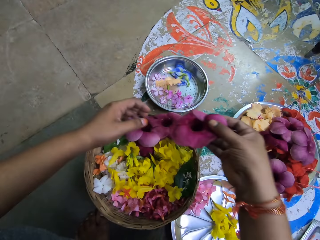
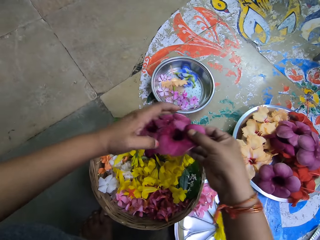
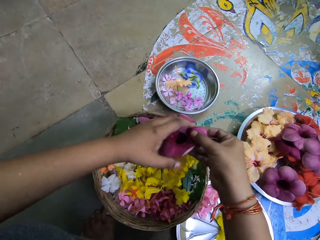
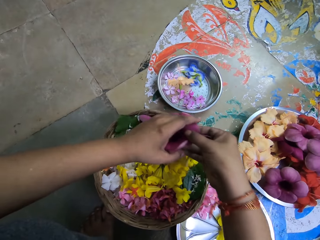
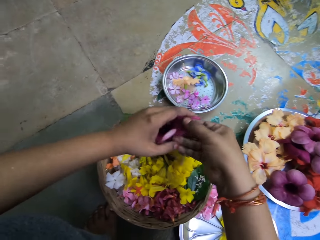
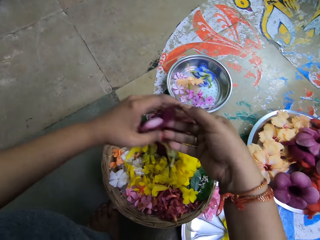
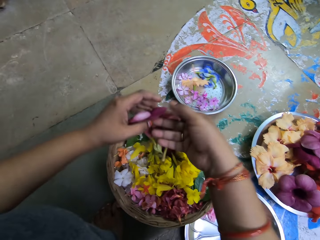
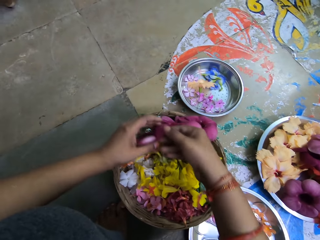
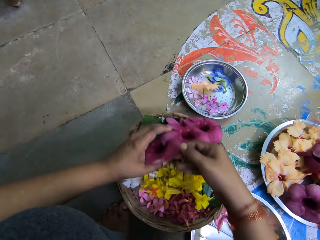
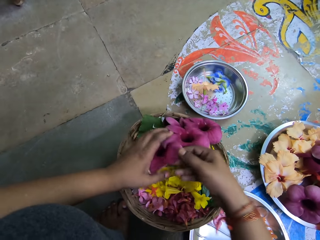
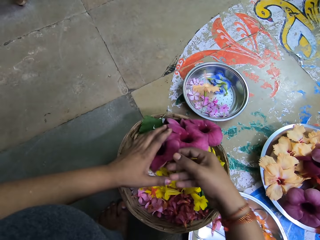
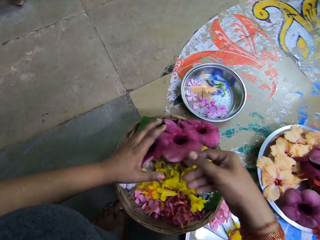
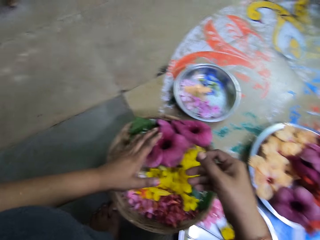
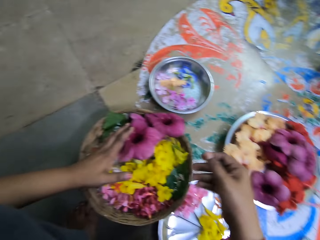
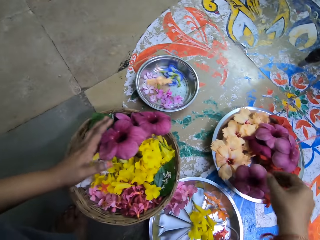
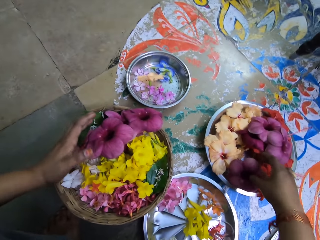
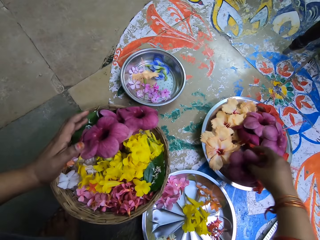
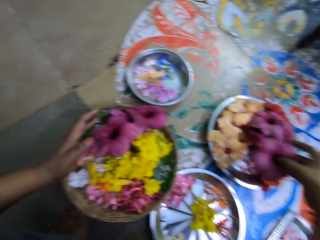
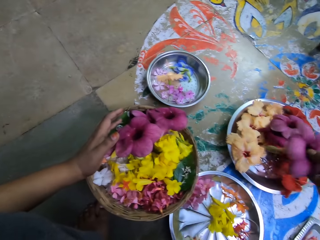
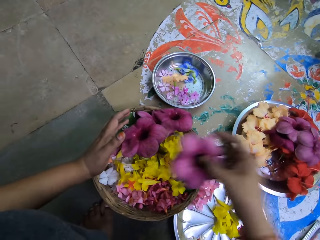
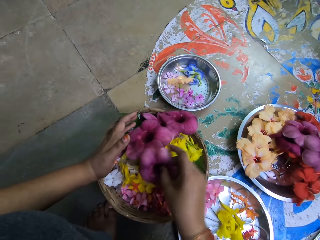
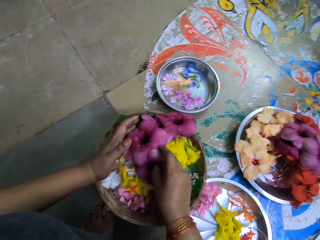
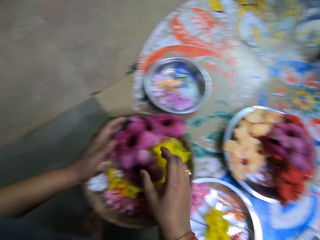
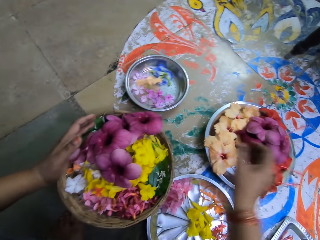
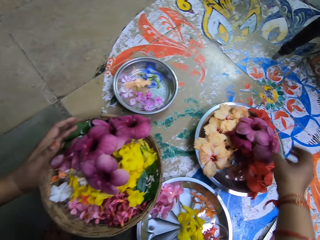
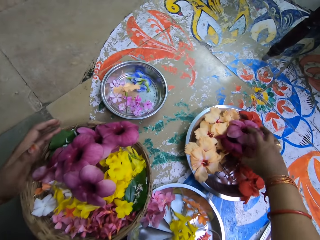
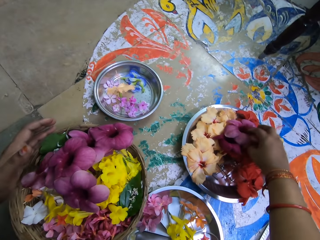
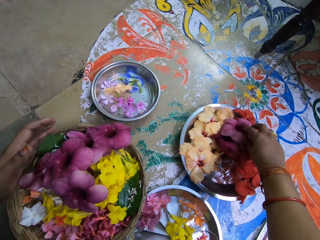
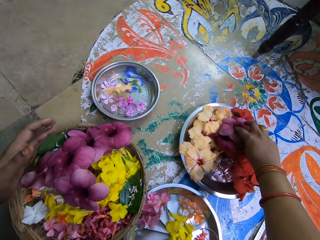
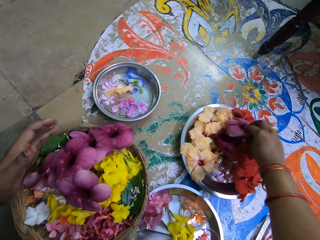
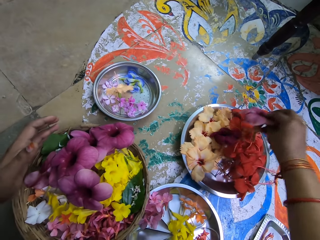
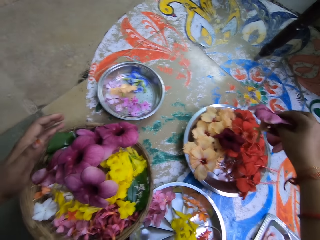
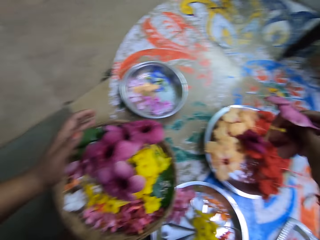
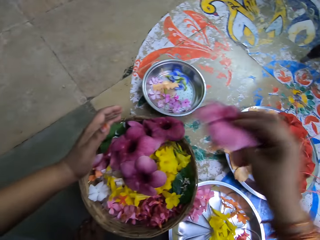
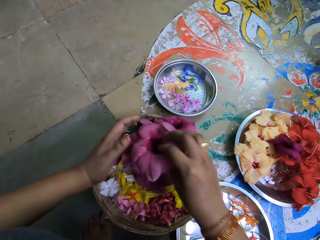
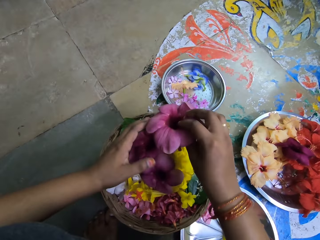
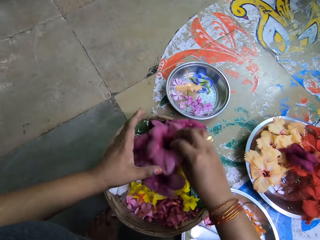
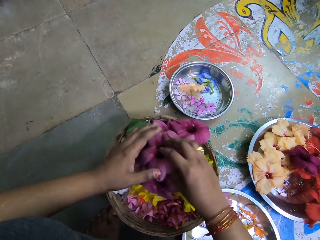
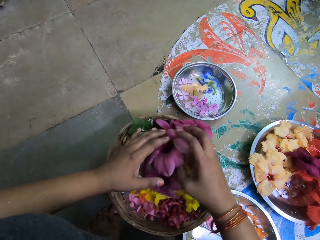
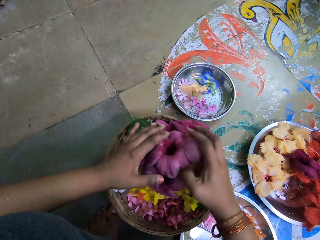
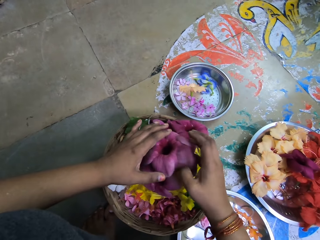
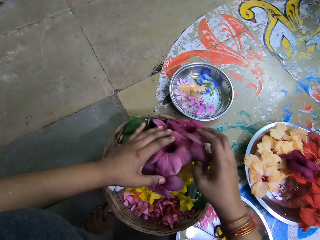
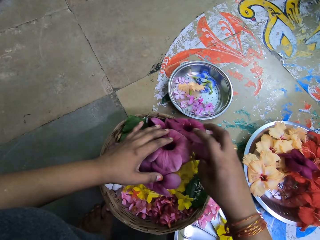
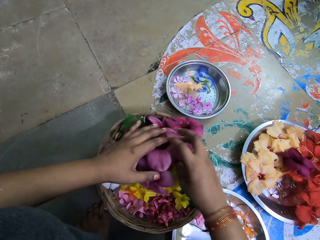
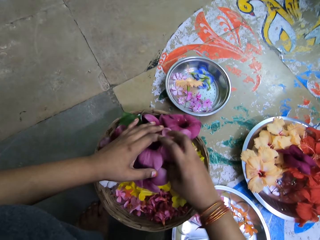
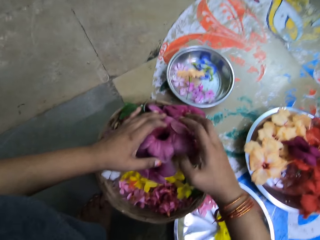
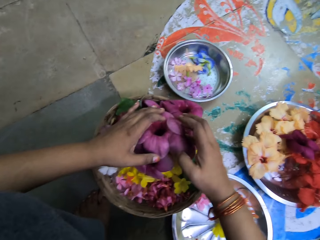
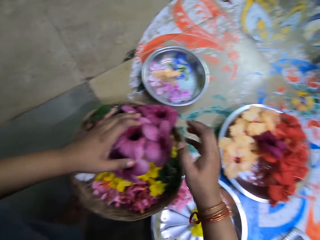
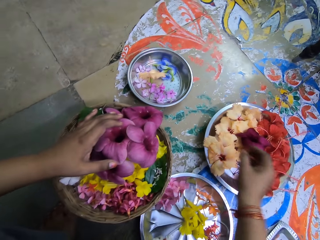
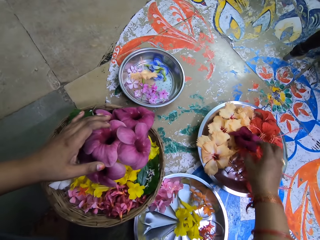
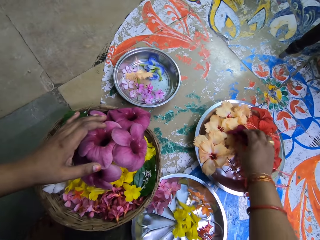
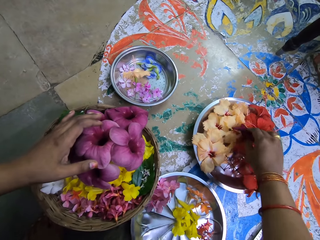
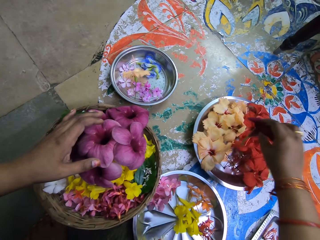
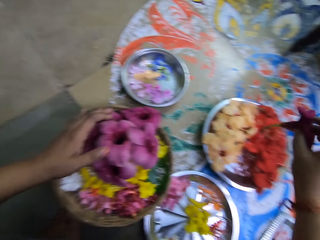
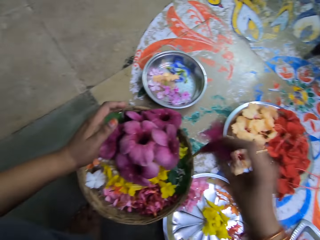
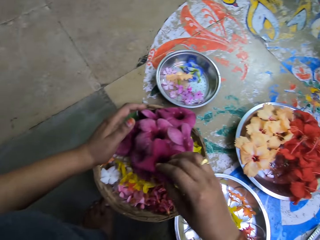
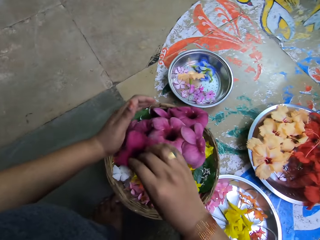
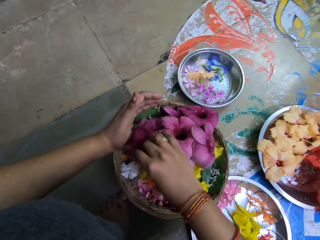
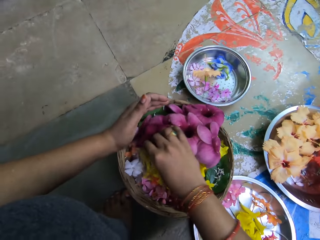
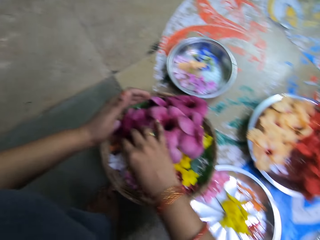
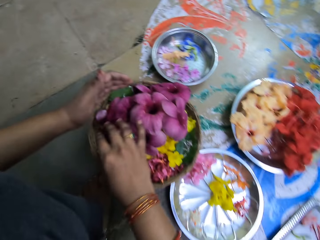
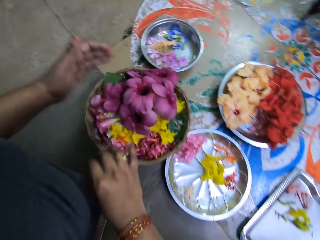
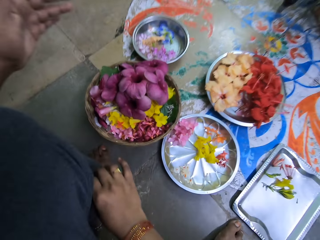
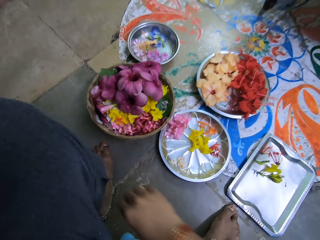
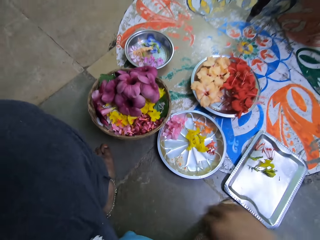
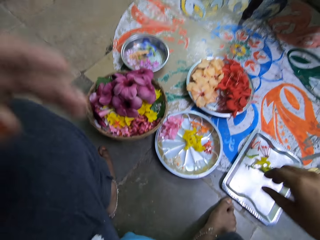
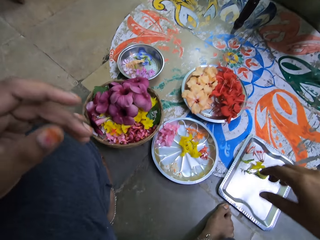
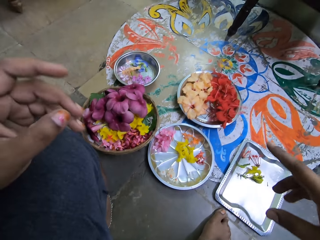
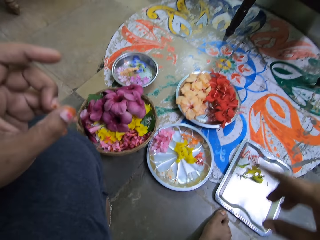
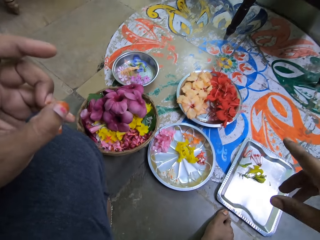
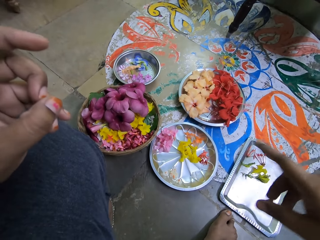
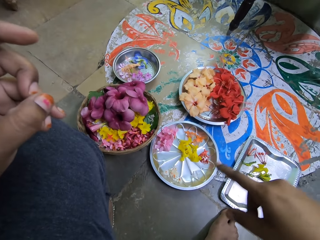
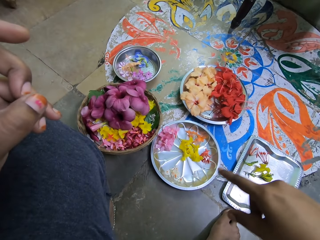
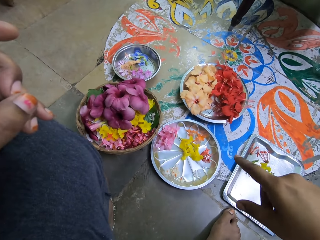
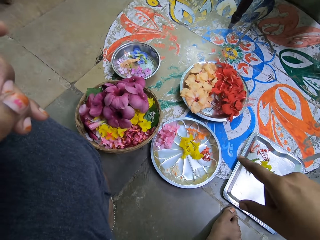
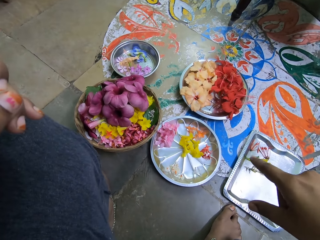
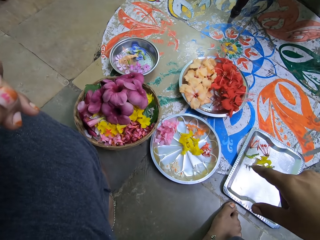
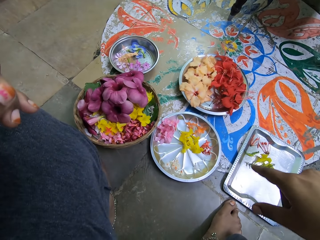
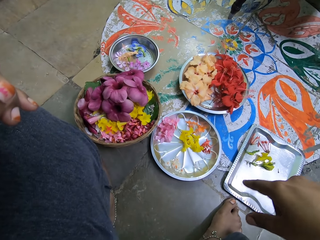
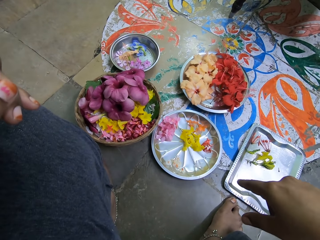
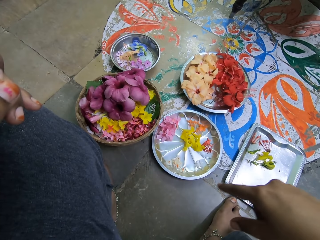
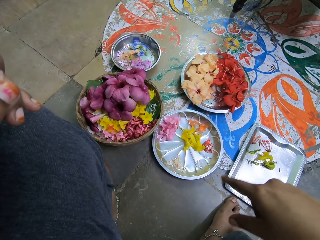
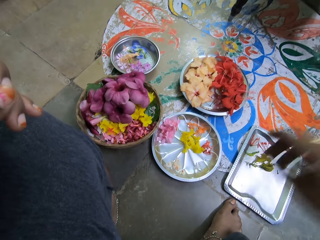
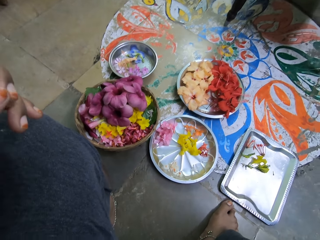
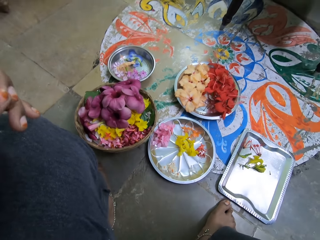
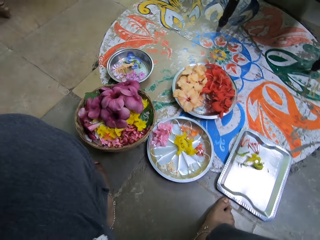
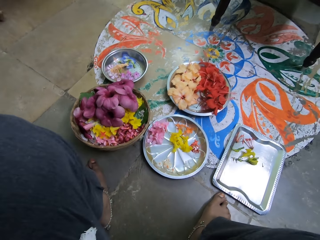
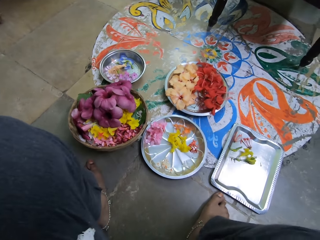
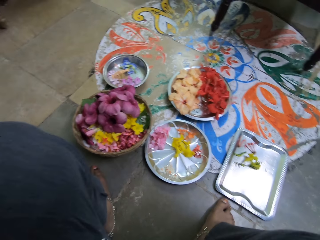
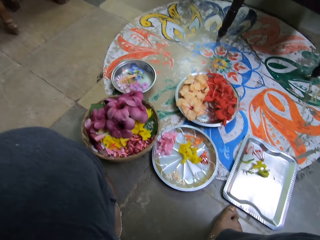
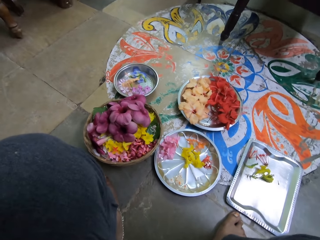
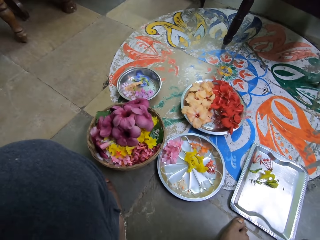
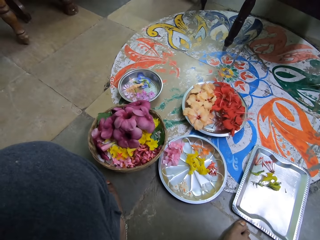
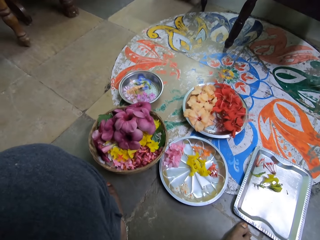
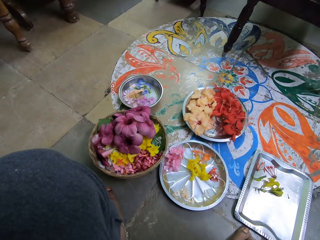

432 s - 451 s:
The camera wearer arranges the purple petunias in both hands in the basket of flowers. She takes a purple petunia from the tray of flowers to the basket of flowers with her right hand. She puts the flower in the basket. She takes some purple petunias from the tray of flowers to the basket of flowers with her right hand. She grabs a flower. She takes a purple petunia from the tray of flowers to the basket of flowers with her right hand. She puts the flower in the basket. She counts the groups of flowers on the tray with her right hand. She touches the camera on her head with her right hand.
